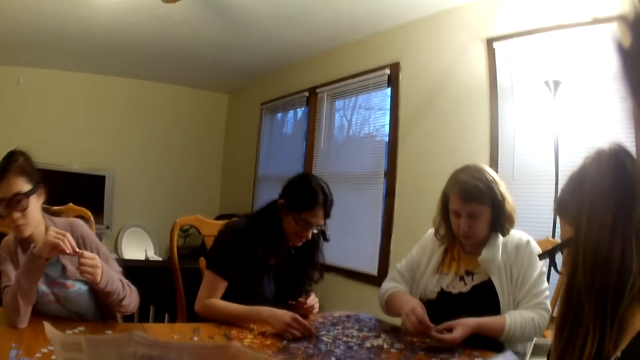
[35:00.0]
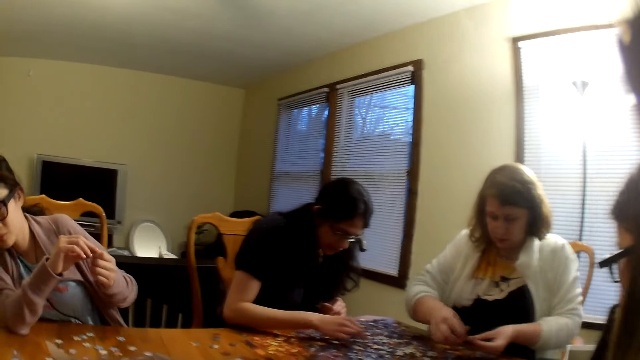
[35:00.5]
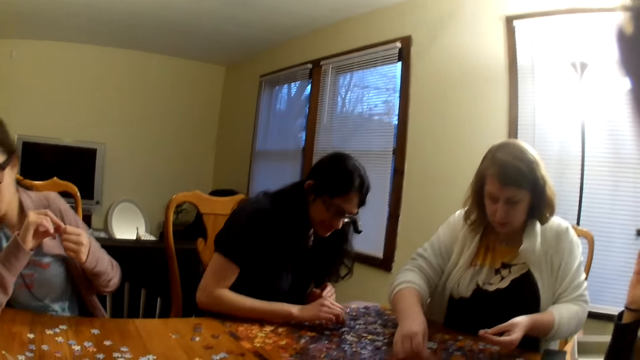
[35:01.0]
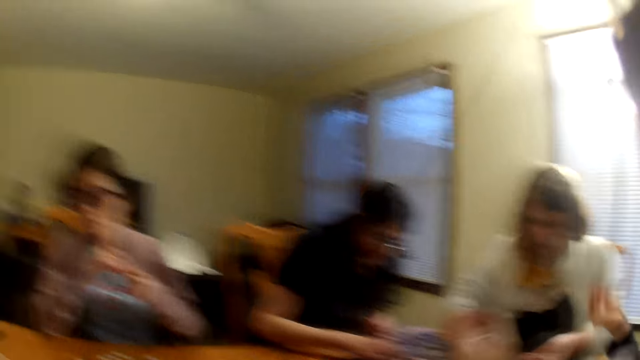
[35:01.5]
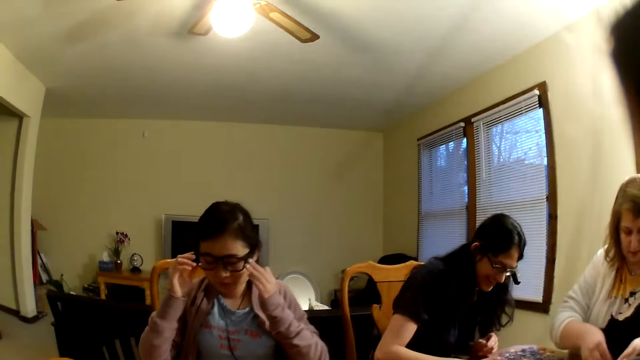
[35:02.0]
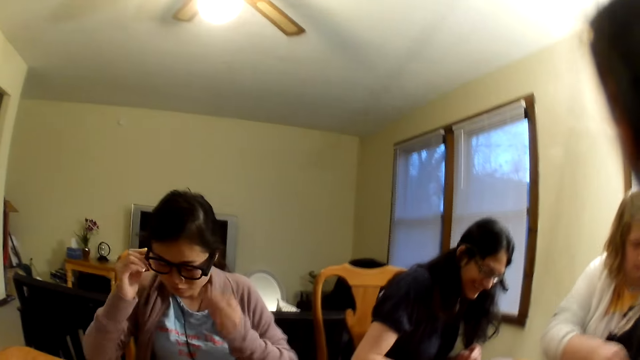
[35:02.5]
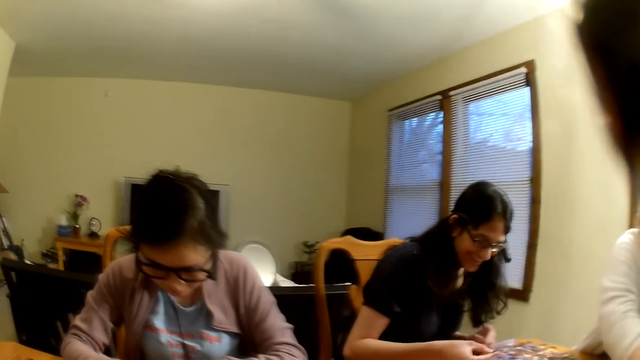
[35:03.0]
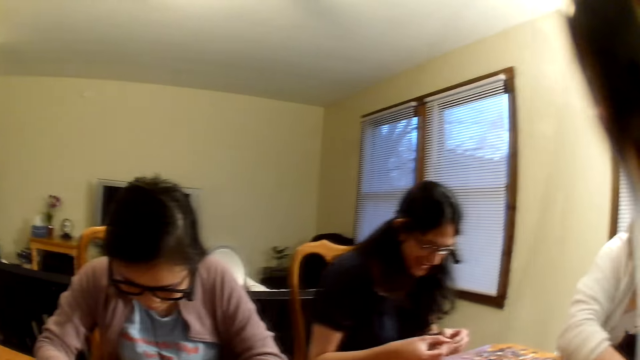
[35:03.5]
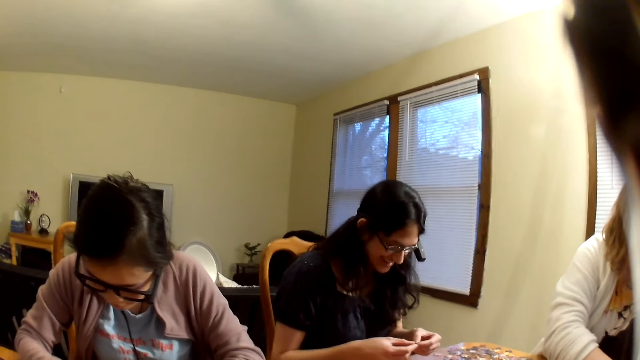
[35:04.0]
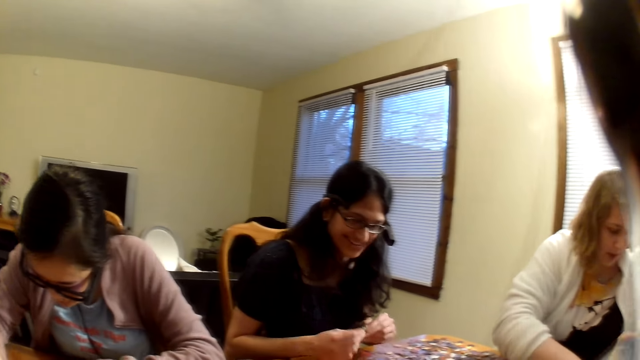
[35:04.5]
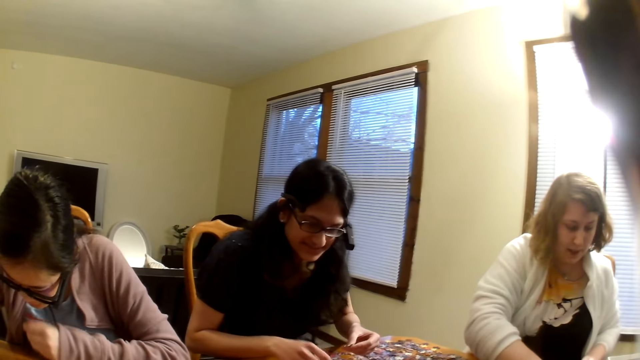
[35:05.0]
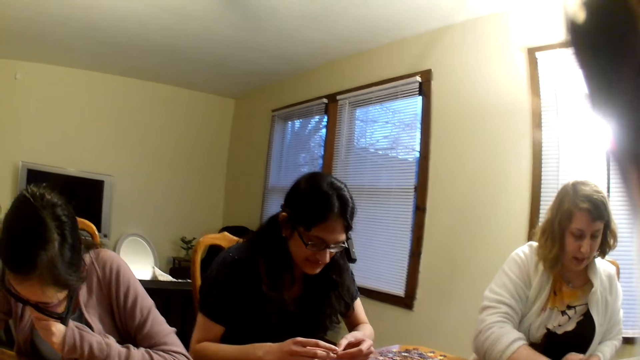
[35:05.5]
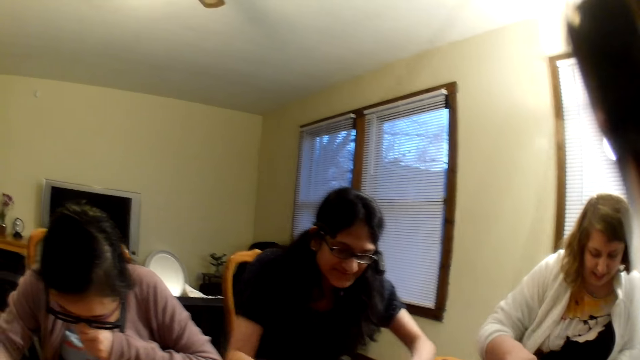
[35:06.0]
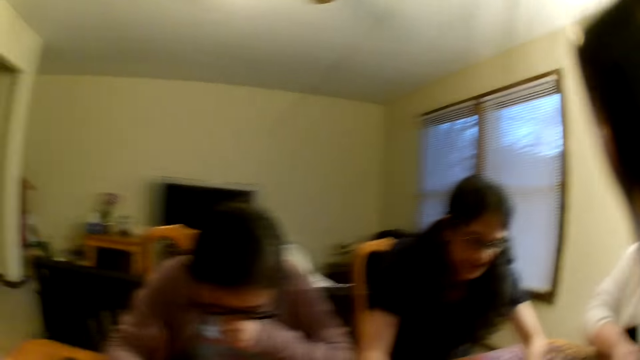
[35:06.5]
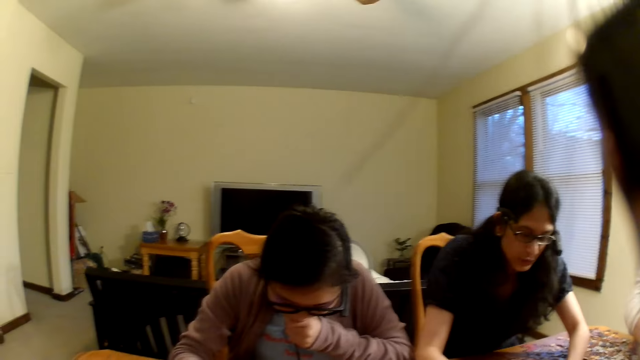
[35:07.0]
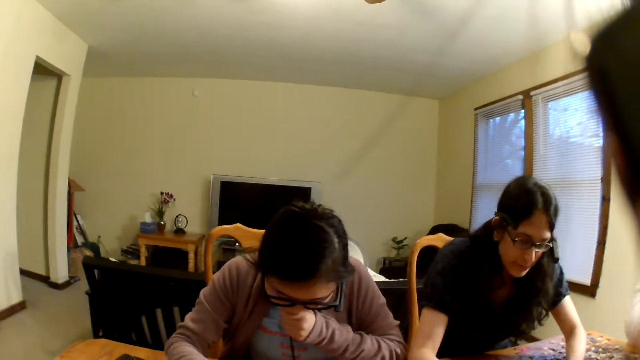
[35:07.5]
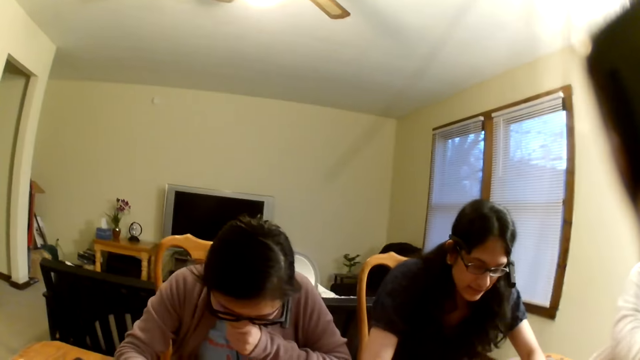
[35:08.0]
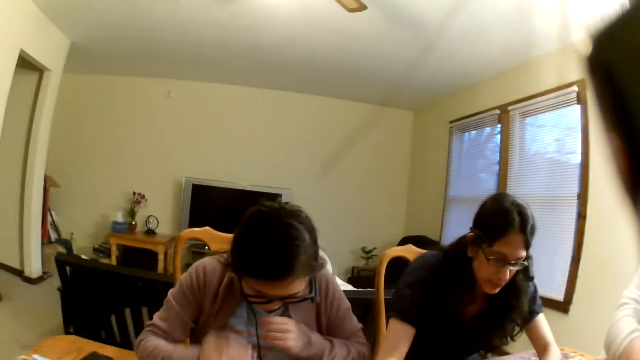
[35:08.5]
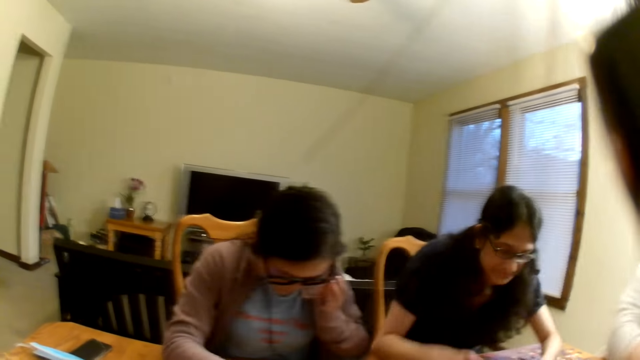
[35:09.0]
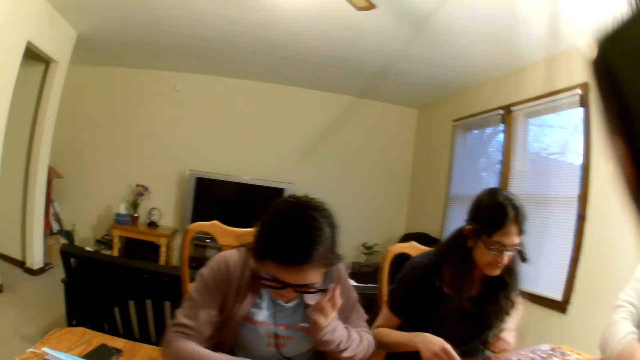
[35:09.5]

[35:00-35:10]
A woman picks a piece from the table. Another woman moves the piece on the table. The first woman raises the hand. A third woman moves the piece on the table. The third woman speaks.

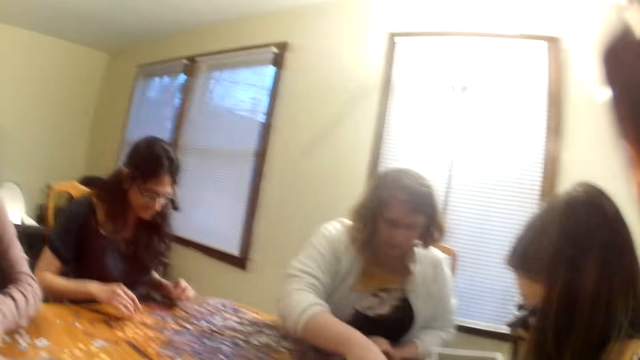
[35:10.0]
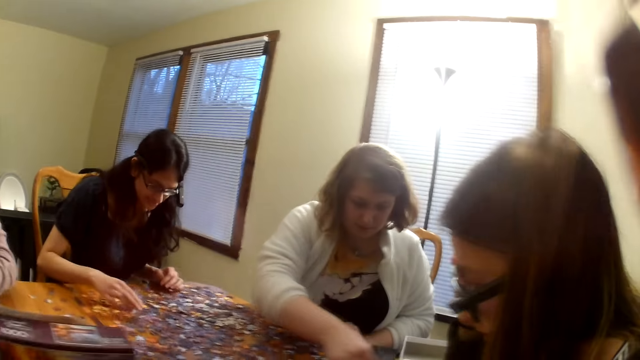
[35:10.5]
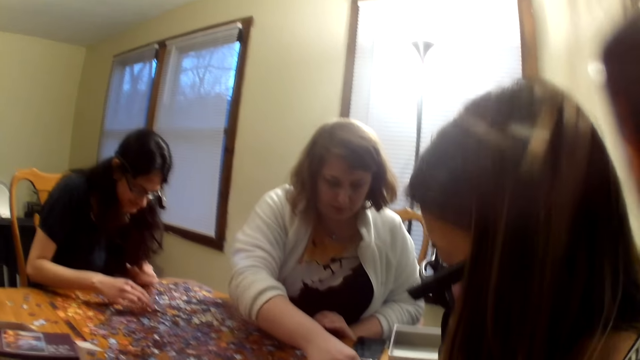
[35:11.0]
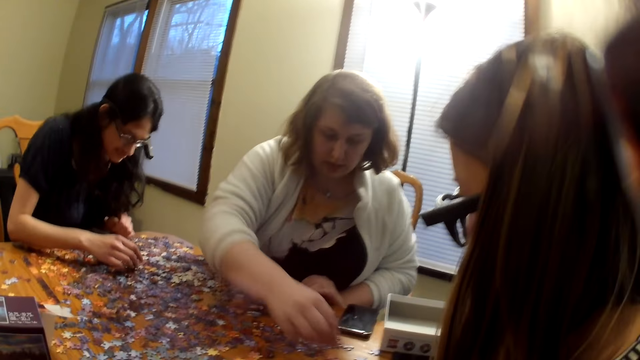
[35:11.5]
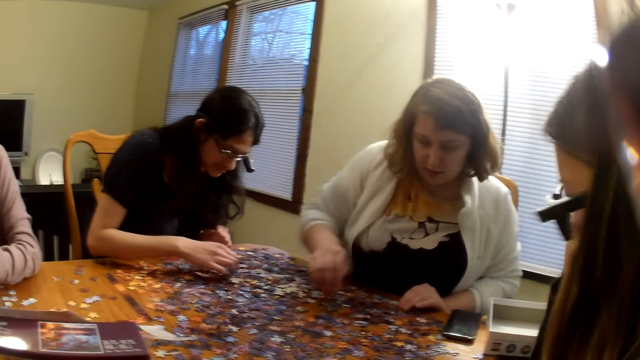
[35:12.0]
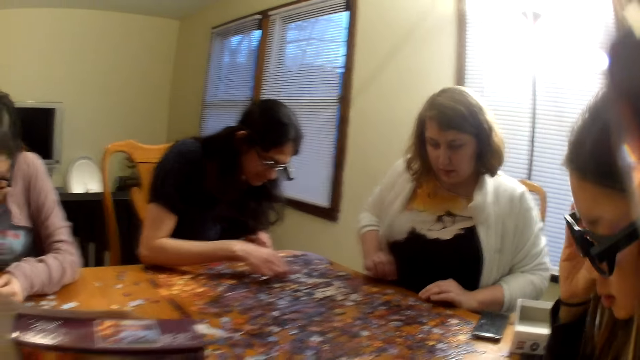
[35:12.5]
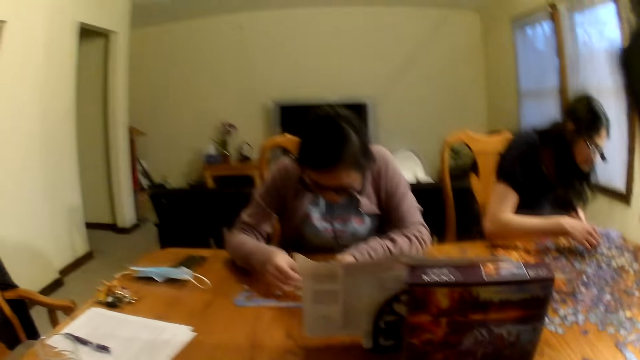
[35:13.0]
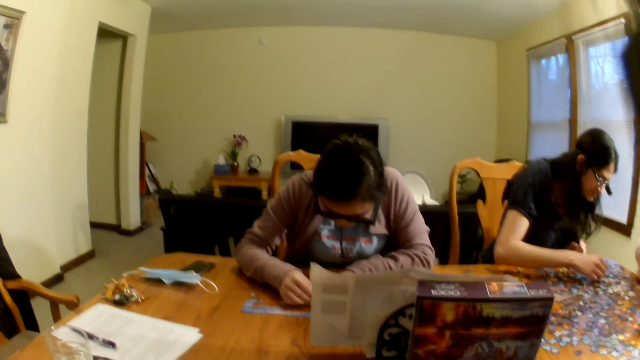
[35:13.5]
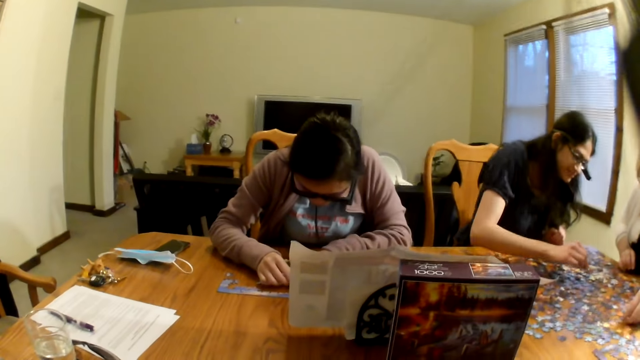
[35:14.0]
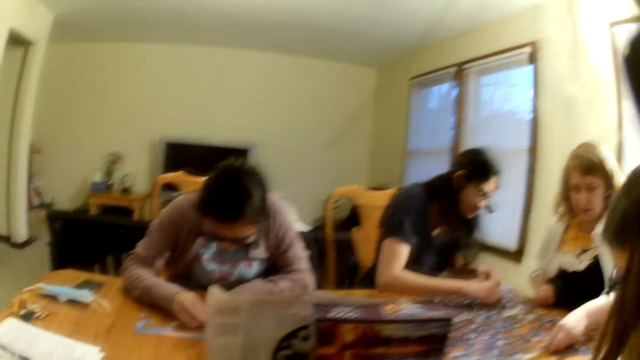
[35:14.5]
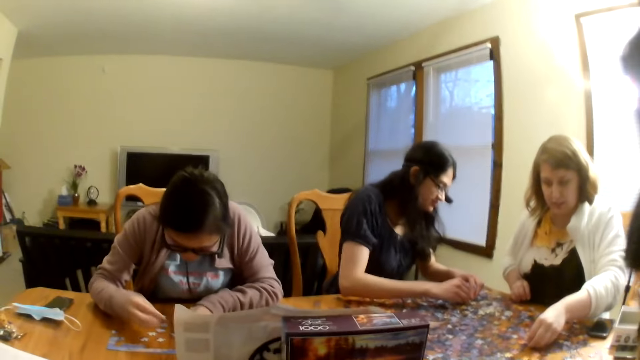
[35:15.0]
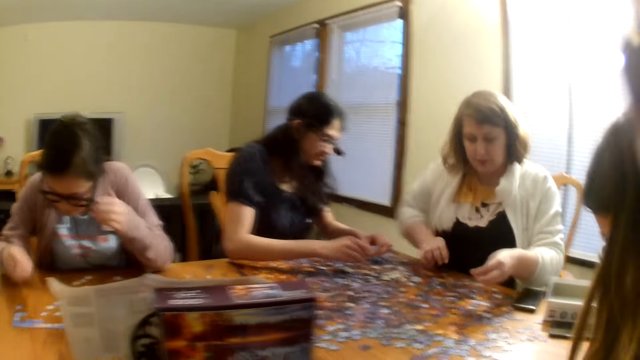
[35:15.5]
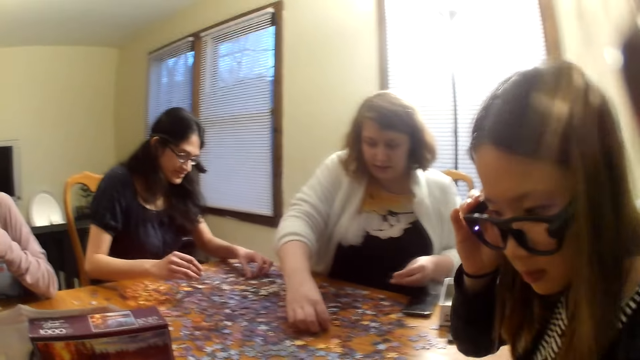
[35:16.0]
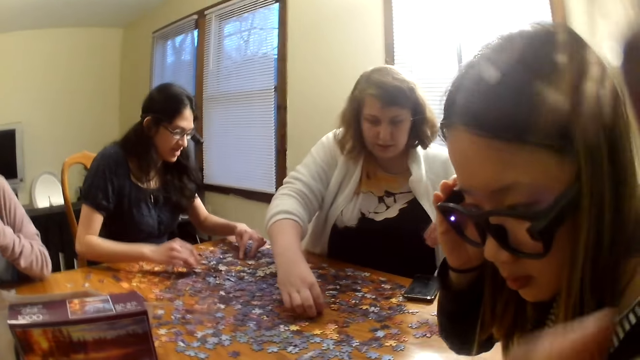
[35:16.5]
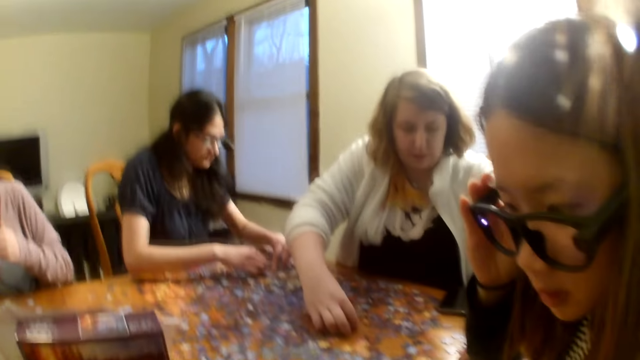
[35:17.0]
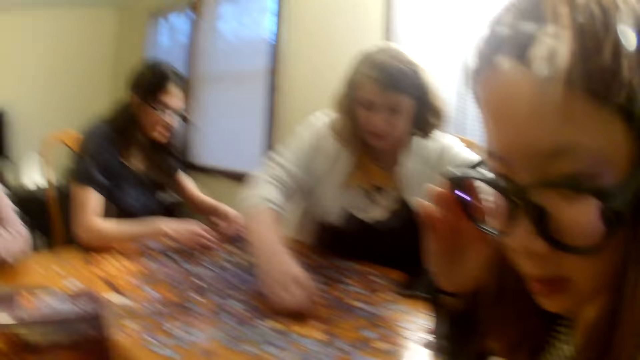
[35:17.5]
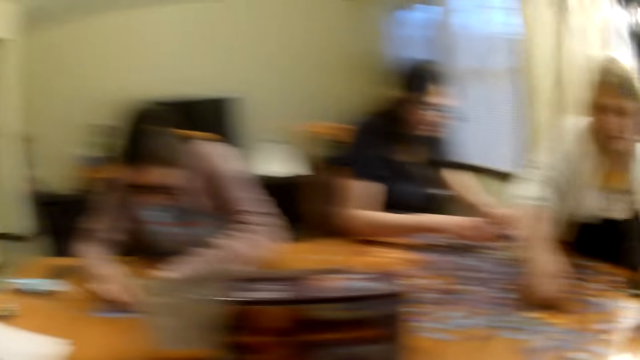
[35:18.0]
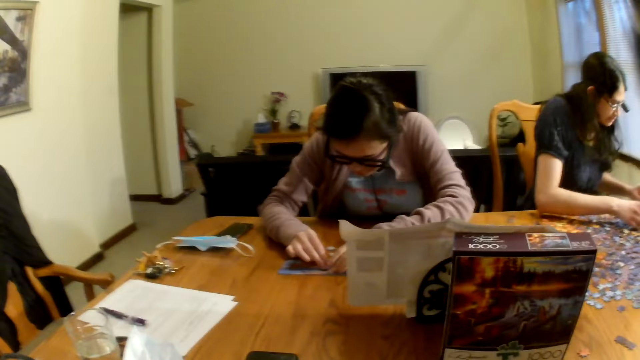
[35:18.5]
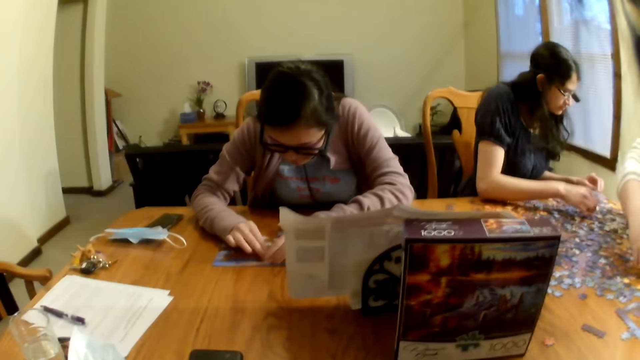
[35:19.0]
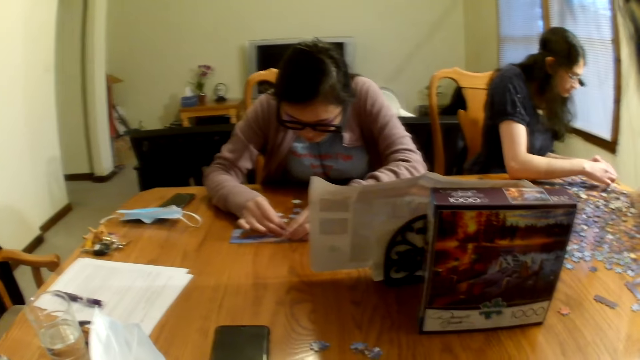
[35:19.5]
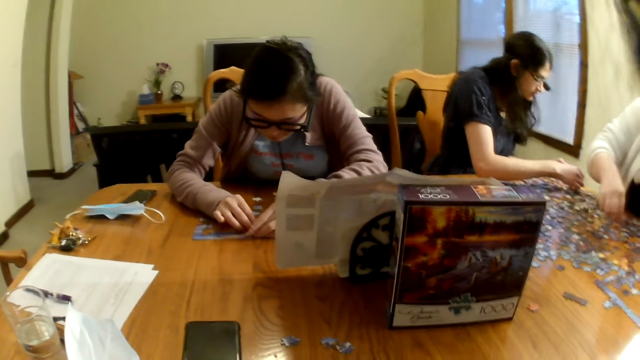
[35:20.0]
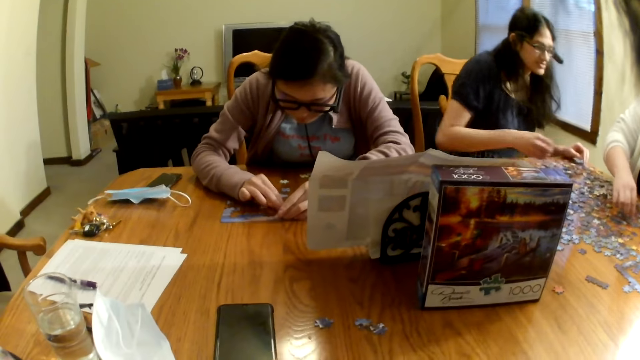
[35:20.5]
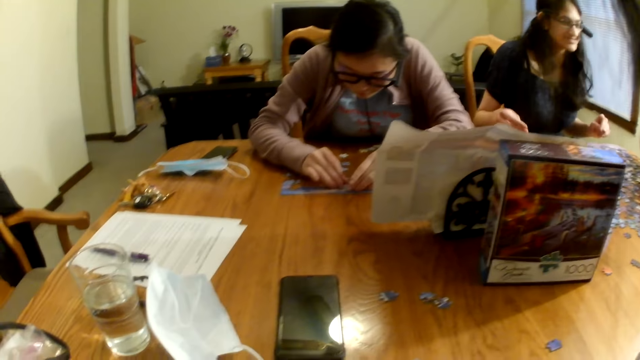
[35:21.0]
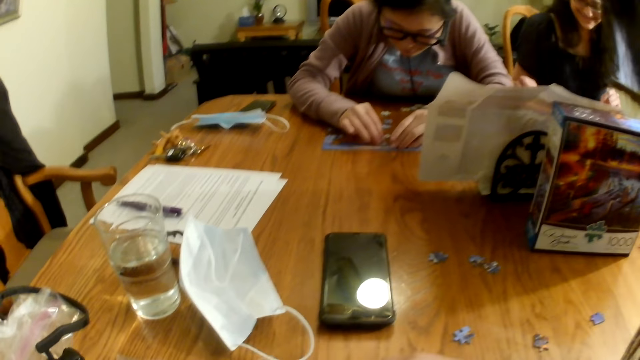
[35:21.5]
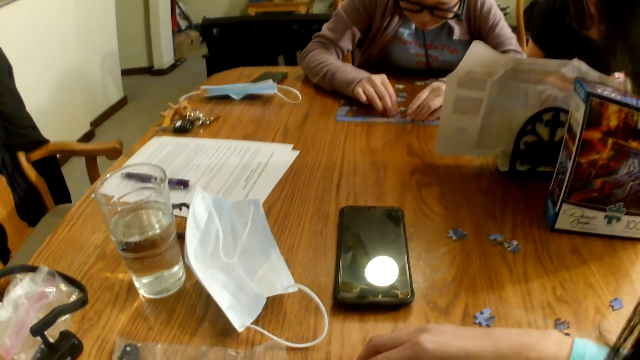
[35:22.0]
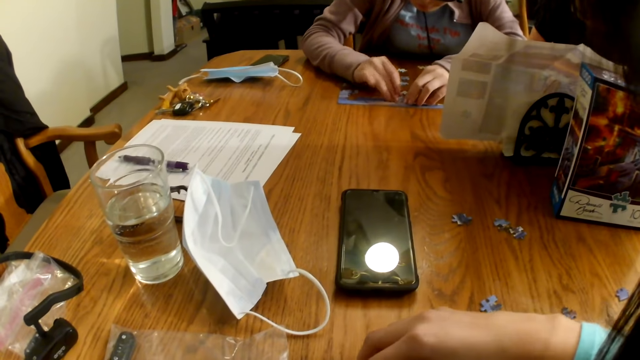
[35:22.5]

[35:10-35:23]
A woman speaks and moves the piece on the table. Another woman moves the piece on the table. The first woman moves the pieces on the table. A third woman moves the piece on the table. The first woman moves the piece on the table.
